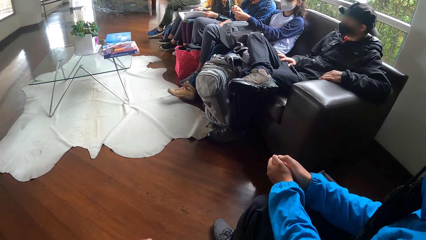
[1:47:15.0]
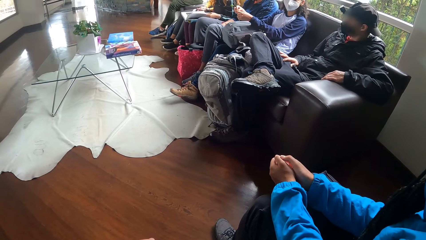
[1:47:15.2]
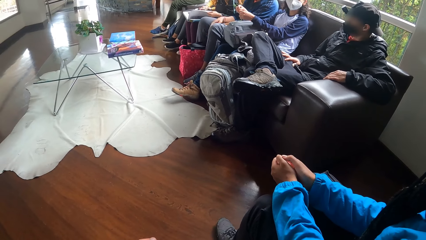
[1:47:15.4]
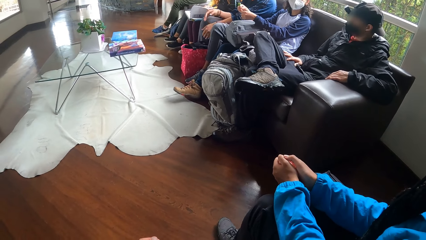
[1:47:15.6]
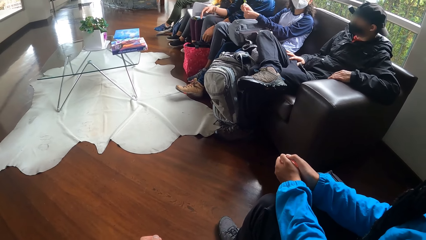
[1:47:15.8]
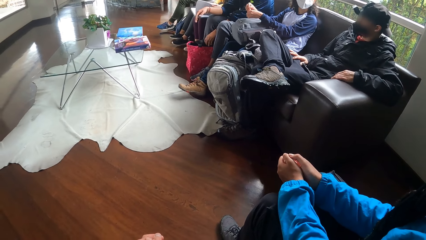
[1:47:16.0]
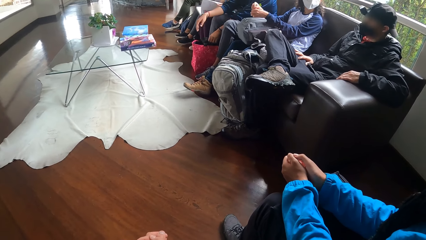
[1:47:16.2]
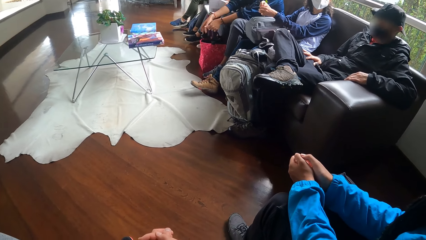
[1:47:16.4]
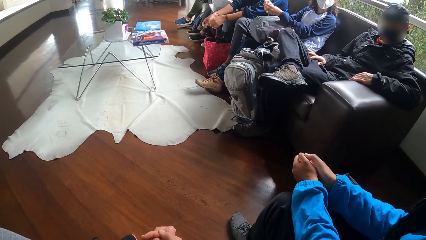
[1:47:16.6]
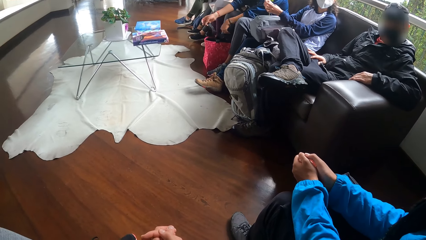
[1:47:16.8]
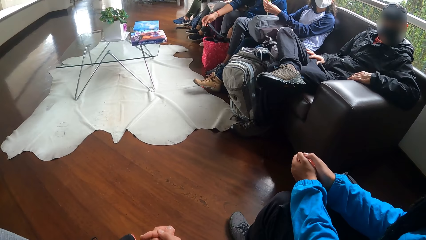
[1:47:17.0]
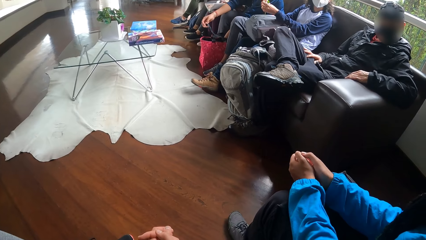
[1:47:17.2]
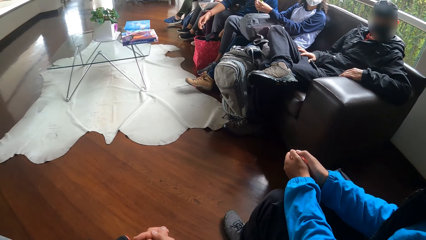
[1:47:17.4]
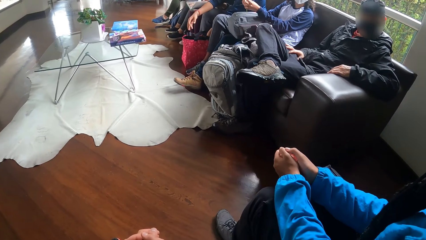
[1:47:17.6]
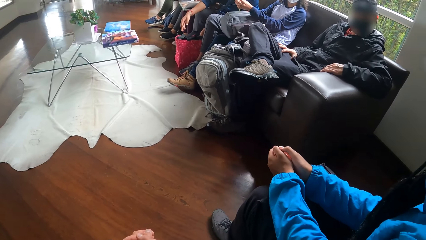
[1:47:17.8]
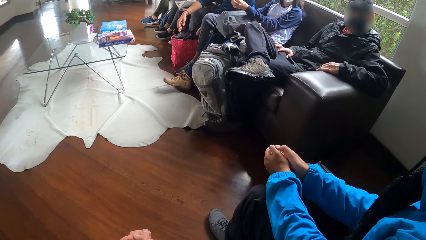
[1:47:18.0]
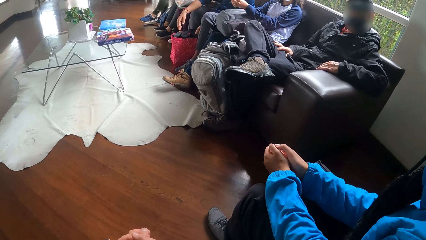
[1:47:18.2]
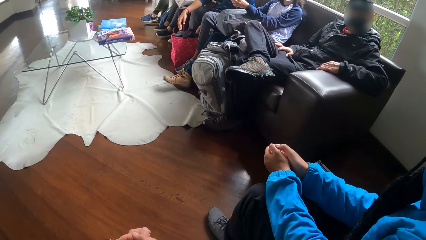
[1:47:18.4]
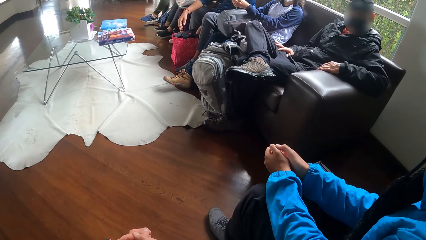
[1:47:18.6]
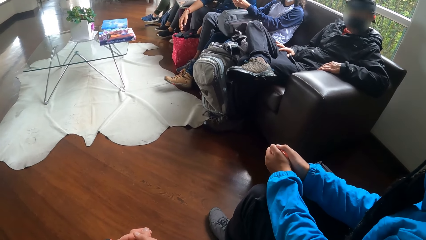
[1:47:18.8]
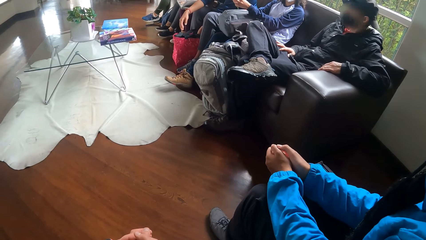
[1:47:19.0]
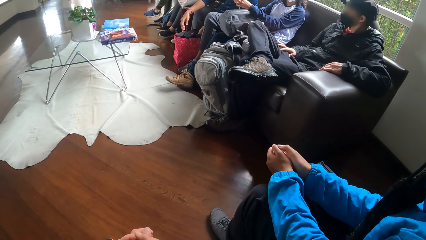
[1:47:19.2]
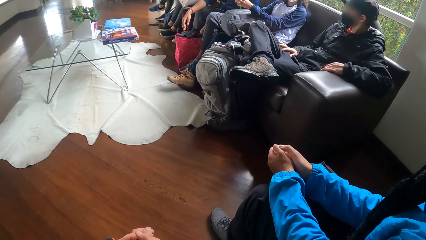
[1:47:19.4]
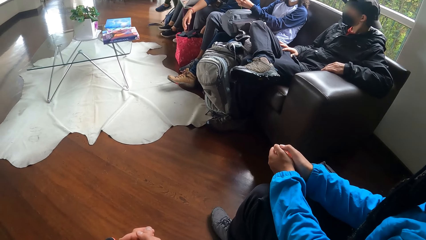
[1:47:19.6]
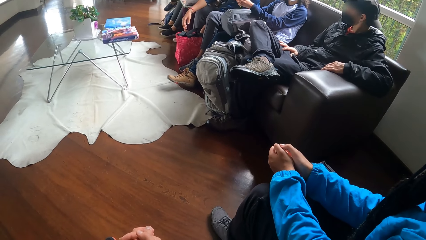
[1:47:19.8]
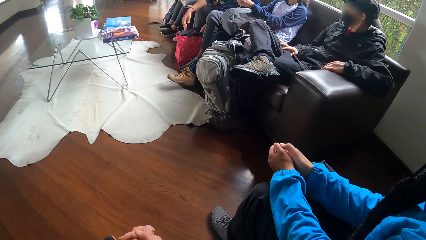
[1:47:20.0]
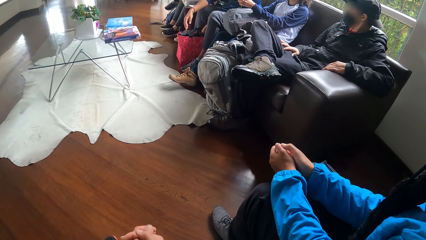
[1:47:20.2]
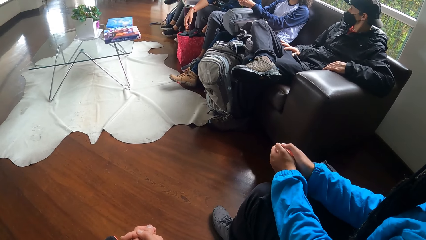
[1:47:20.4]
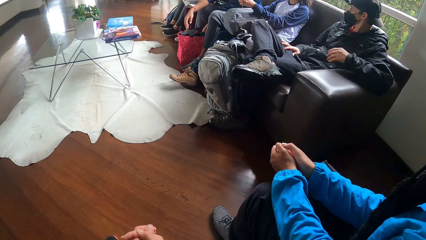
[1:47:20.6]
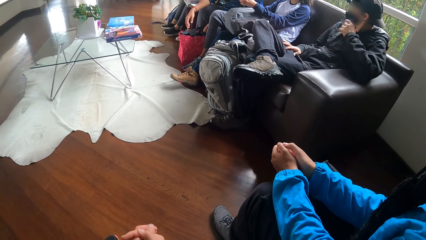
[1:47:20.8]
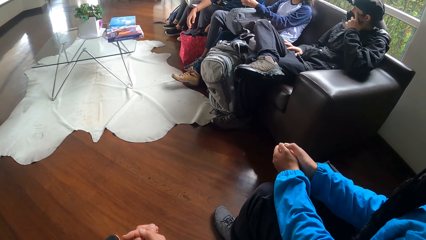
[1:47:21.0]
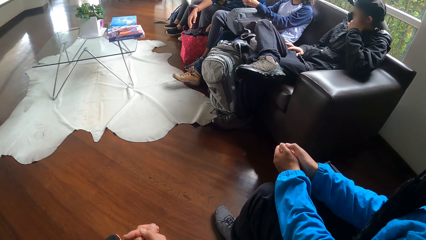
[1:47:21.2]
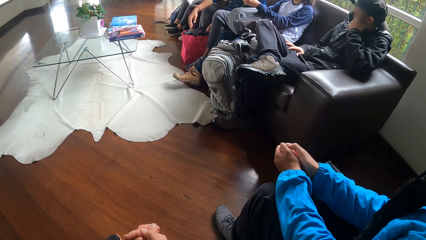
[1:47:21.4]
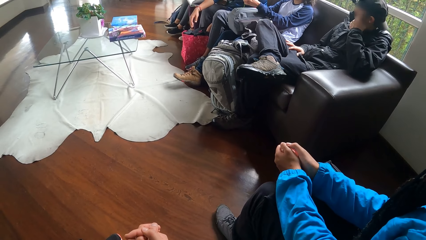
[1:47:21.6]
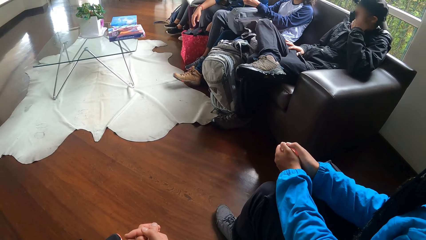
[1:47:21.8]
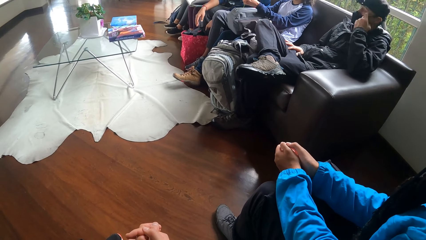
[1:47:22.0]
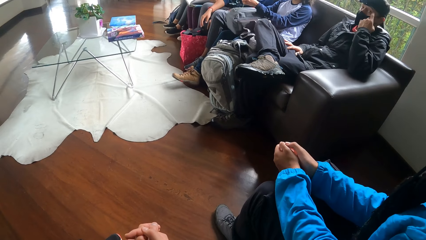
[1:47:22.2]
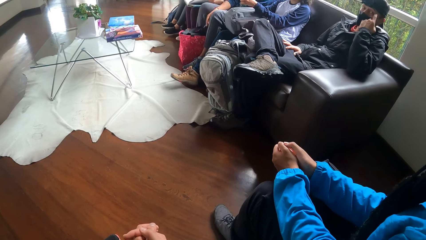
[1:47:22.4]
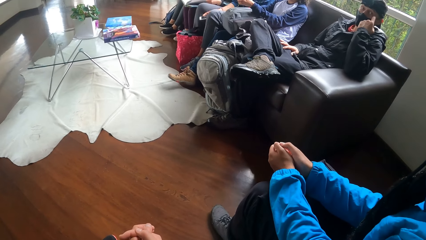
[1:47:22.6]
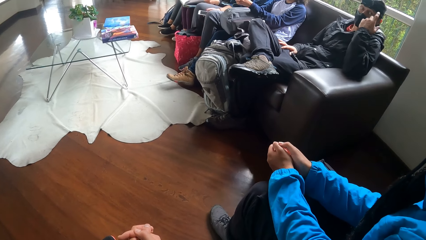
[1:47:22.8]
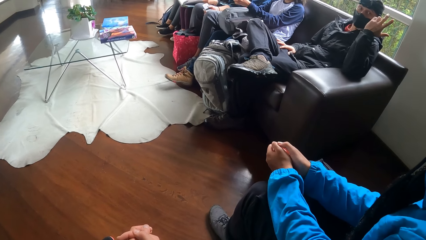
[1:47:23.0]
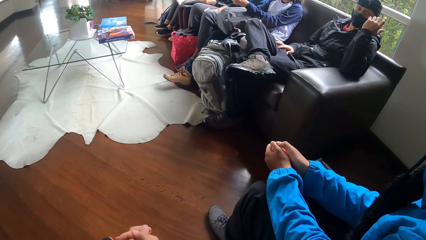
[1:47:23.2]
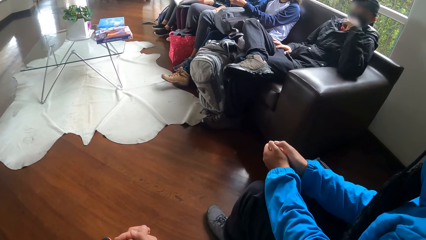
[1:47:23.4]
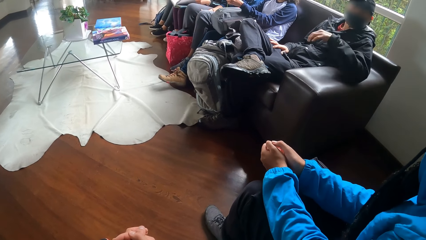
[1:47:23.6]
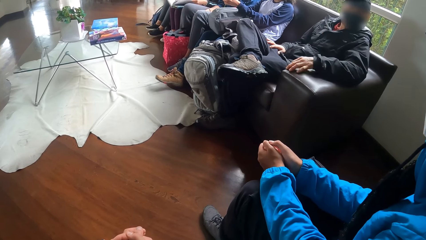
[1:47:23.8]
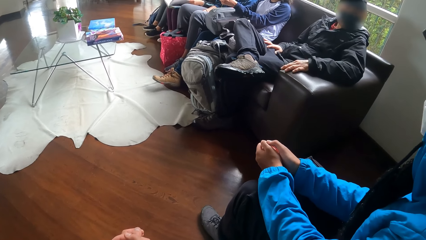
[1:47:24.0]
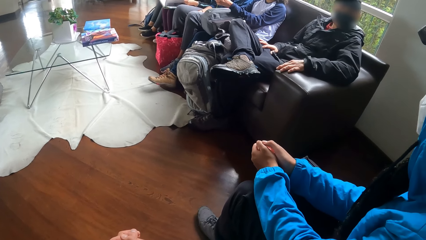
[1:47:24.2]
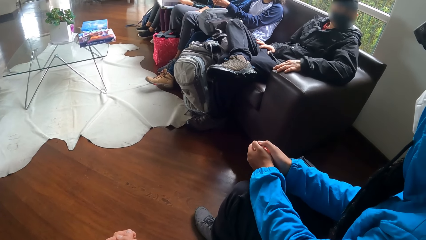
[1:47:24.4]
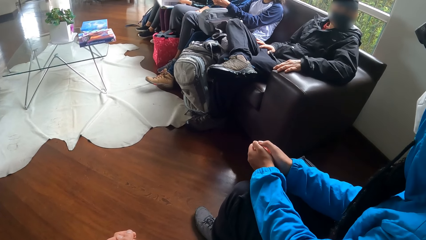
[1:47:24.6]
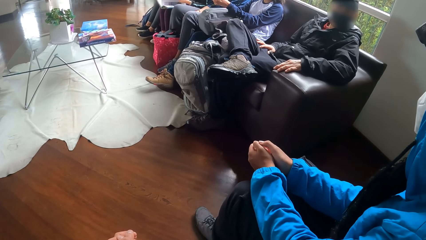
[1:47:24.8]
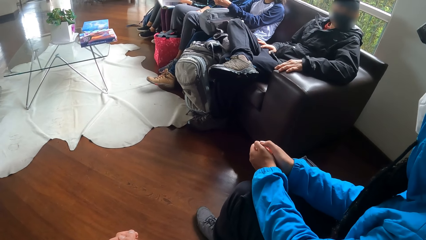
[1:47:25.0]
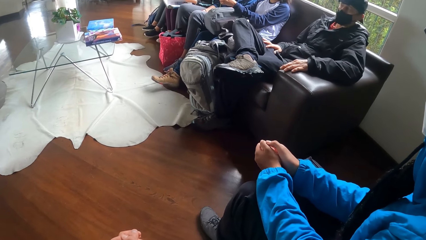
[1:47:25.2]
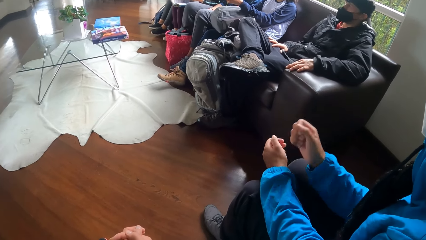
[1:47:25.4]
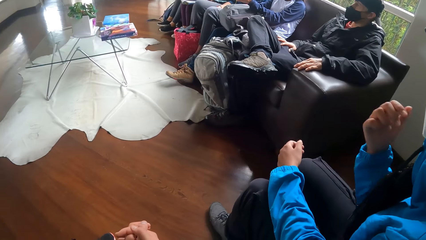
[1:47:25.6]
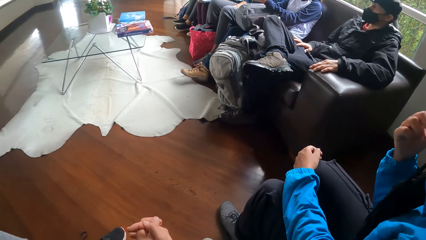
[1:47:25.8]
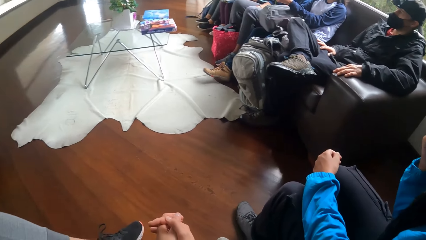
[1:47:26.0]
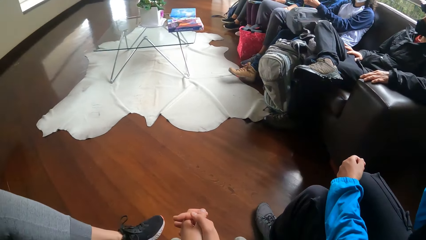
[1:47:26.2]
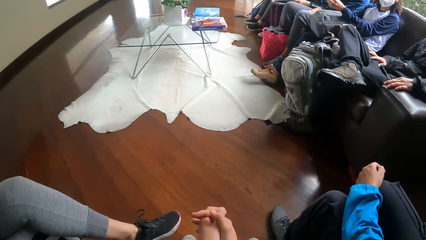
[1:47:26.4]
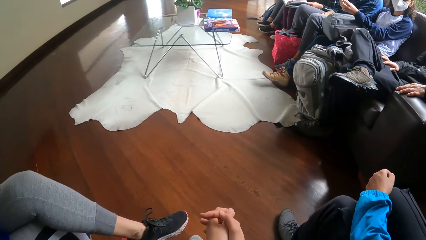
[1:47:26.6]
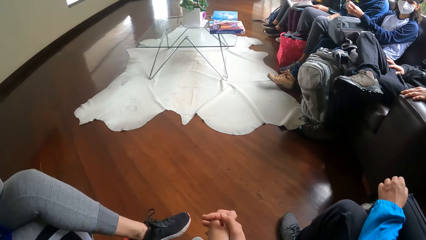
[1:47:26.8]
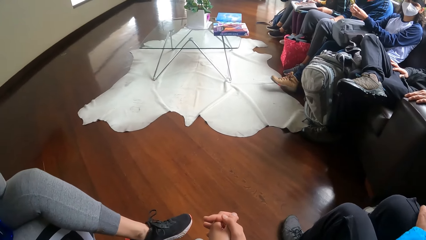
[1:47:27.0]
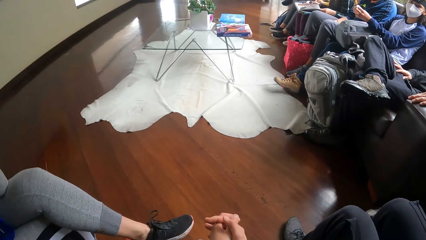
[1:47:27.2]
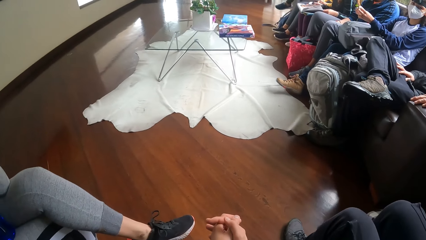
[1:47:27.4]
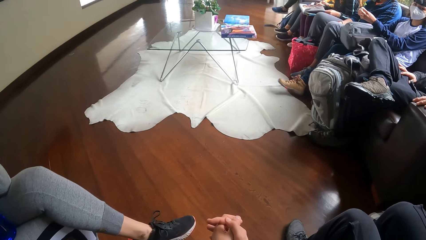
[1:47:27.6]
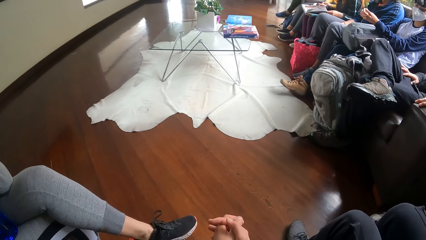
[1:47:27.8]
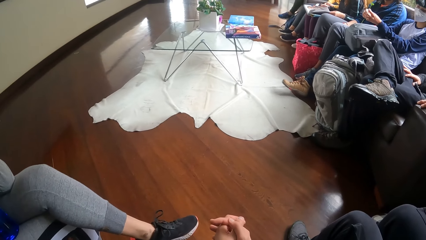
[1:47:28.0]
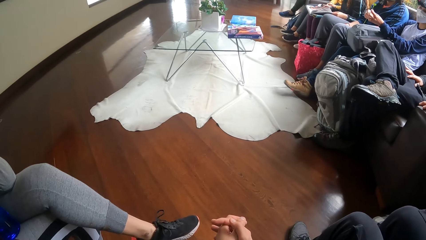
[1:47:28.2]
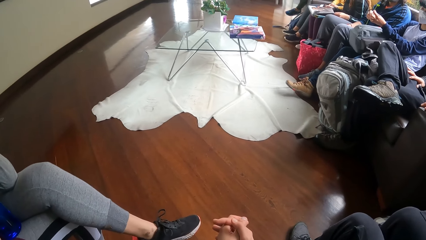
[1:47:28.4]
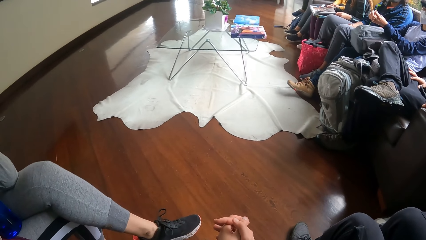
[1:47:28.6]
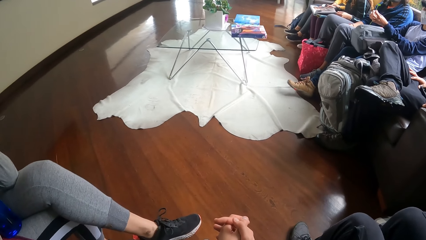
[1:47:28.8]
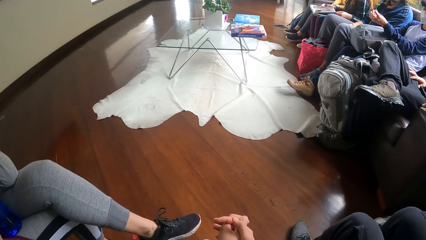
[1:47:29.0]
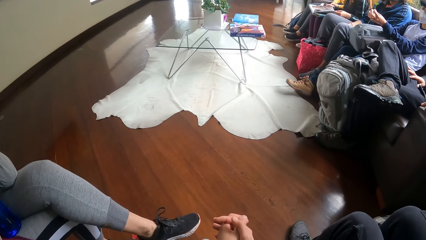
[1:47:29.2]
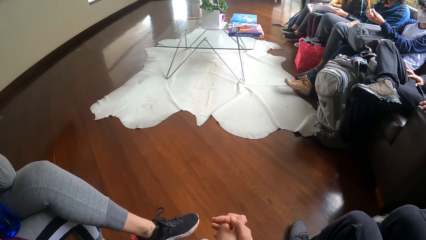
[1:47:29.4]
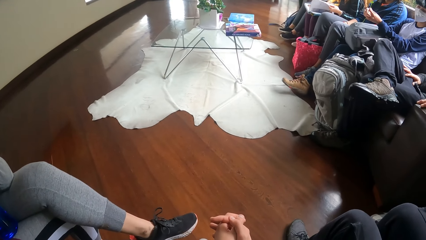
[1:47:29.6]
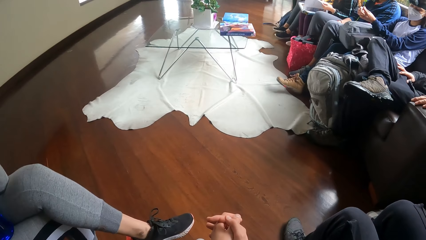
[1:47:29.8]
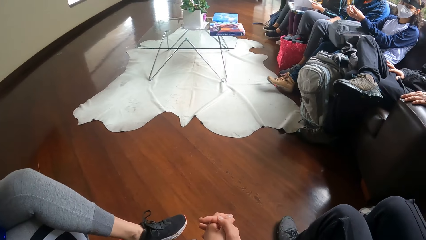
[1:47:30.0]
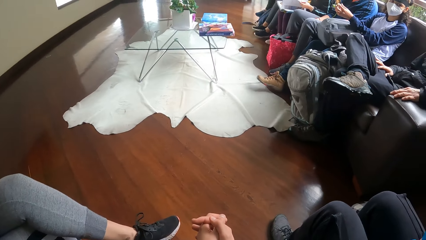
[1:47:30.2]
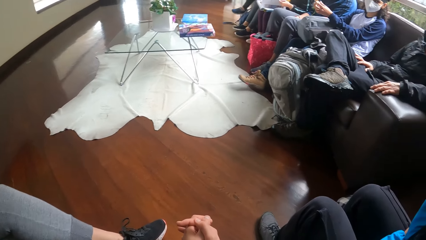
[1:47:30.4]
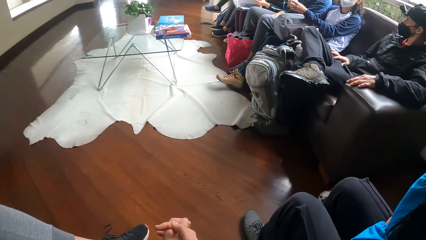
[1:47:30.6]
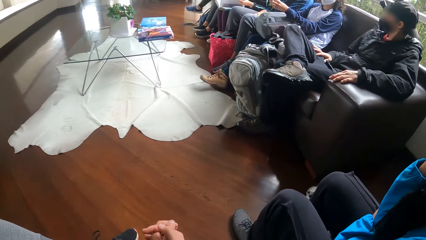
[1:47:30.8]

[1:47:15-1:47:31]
A man touches a bag with both hands. Another man touches his face with his left hand. The first man takes a phone from the bag with his left hand. The other man touches the chair with his left hand. The woman touches her face with her right hand.
